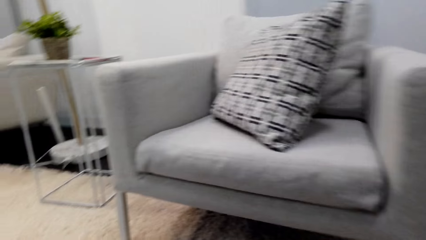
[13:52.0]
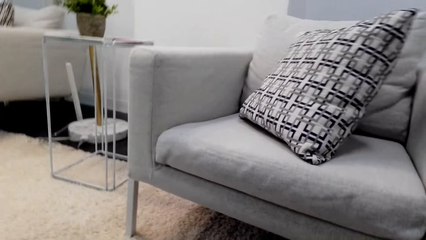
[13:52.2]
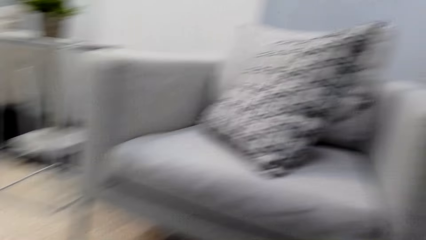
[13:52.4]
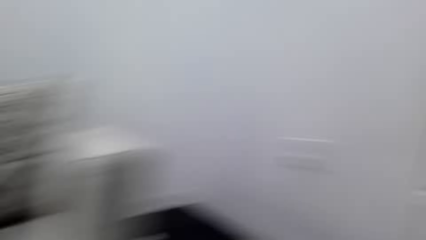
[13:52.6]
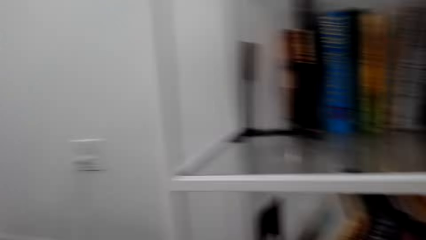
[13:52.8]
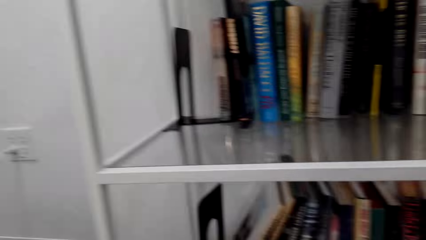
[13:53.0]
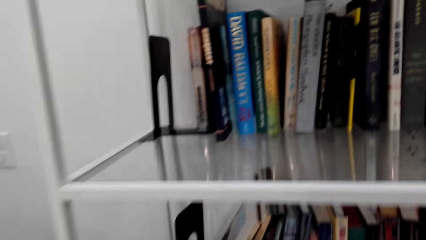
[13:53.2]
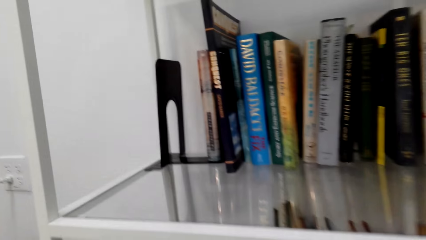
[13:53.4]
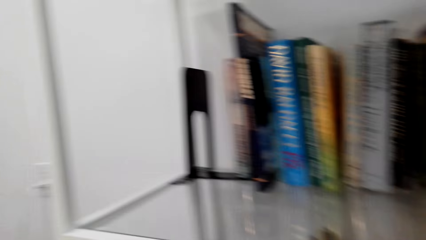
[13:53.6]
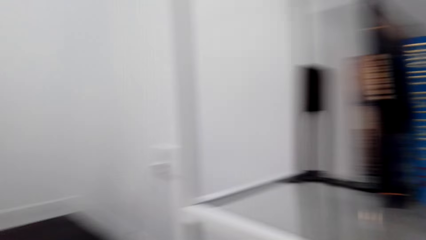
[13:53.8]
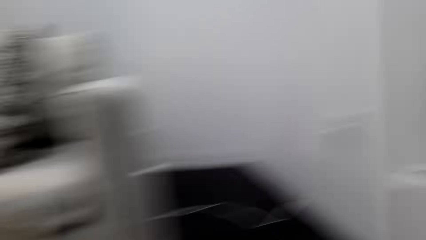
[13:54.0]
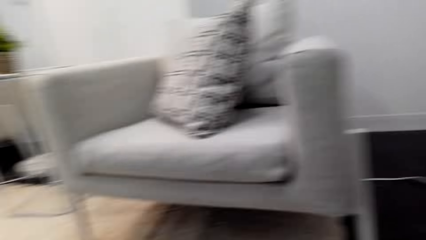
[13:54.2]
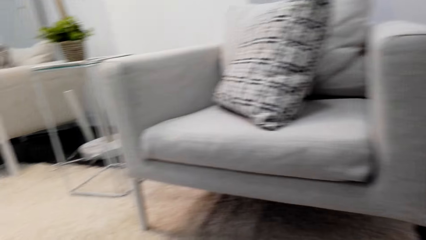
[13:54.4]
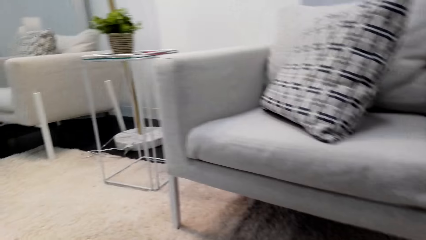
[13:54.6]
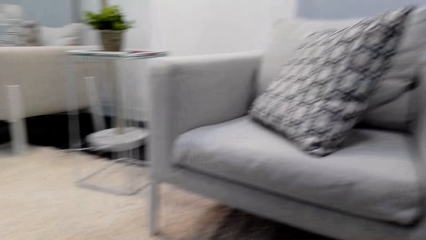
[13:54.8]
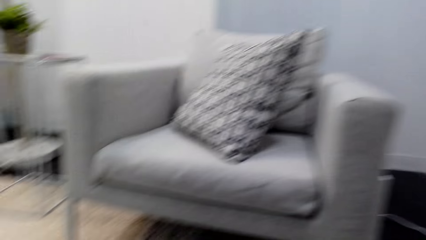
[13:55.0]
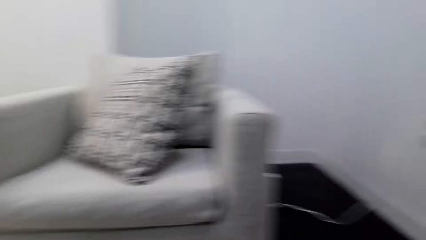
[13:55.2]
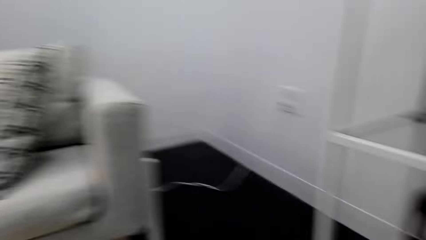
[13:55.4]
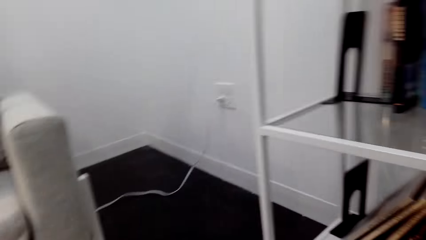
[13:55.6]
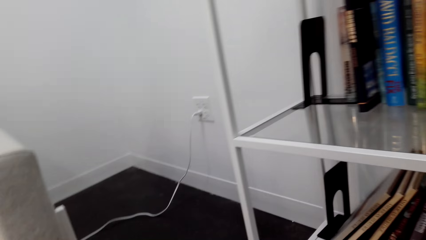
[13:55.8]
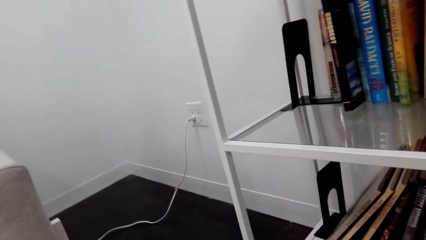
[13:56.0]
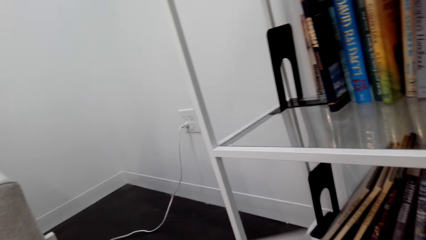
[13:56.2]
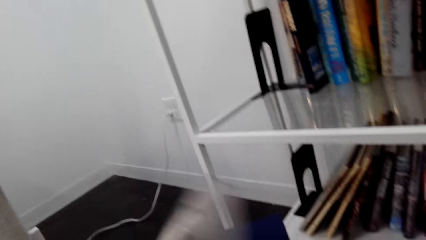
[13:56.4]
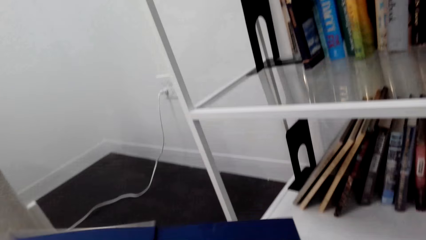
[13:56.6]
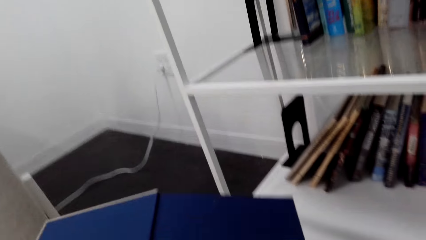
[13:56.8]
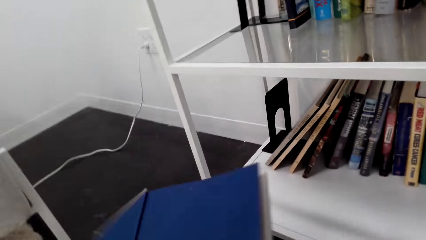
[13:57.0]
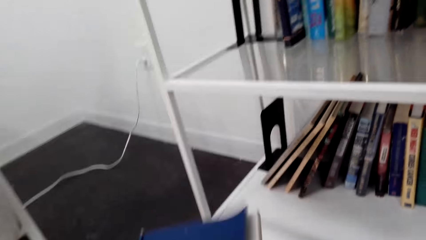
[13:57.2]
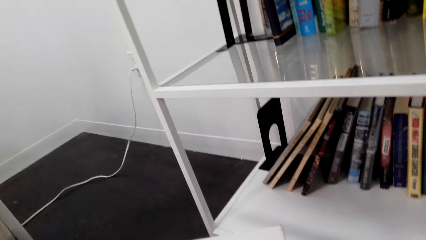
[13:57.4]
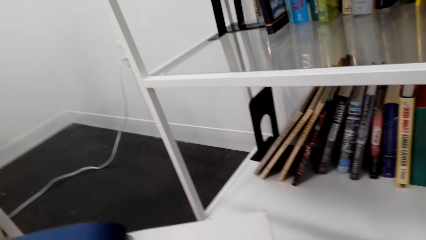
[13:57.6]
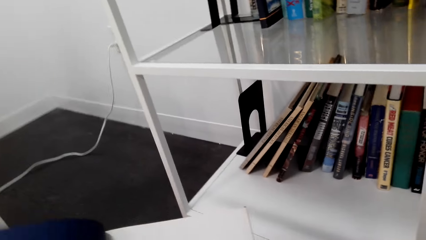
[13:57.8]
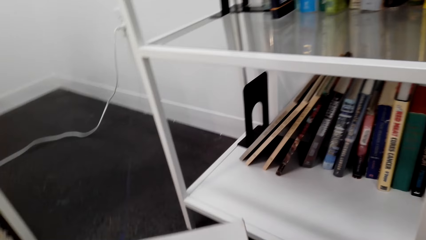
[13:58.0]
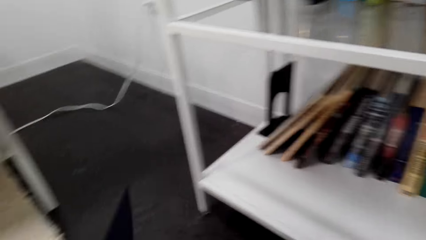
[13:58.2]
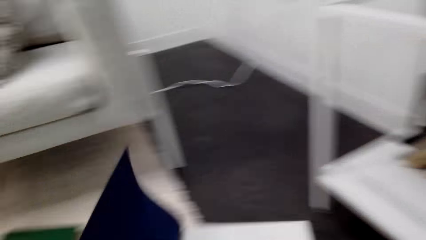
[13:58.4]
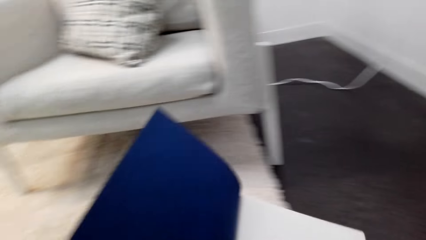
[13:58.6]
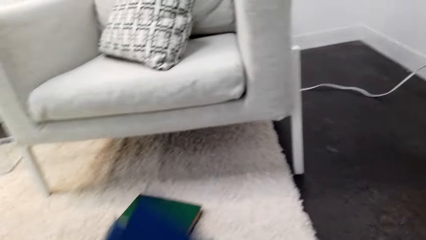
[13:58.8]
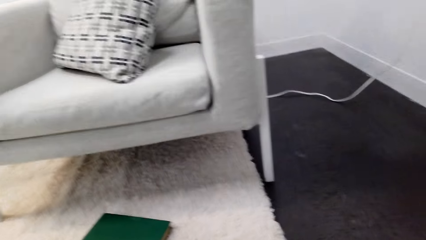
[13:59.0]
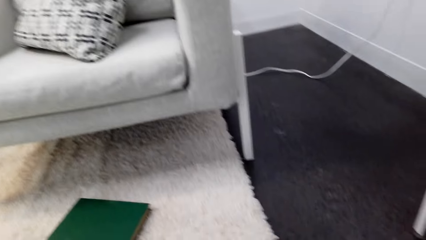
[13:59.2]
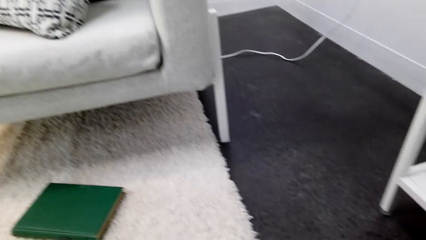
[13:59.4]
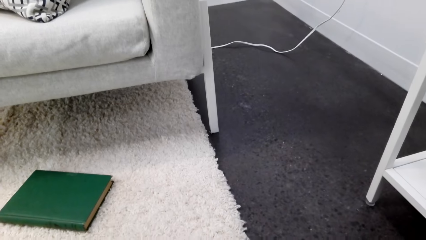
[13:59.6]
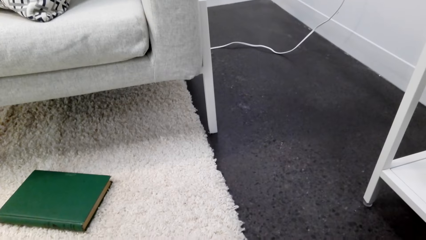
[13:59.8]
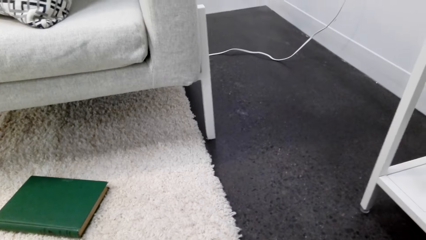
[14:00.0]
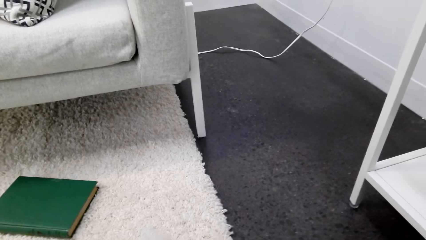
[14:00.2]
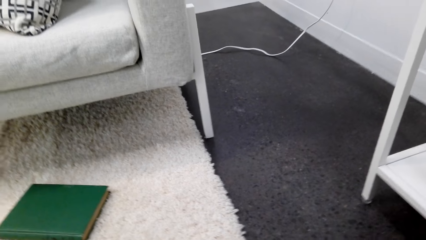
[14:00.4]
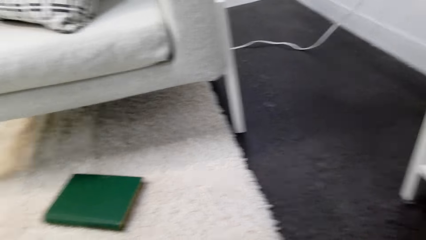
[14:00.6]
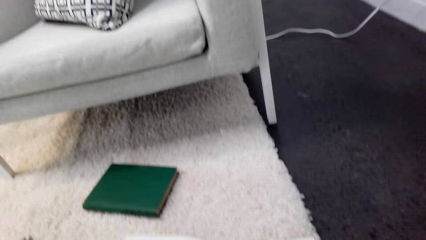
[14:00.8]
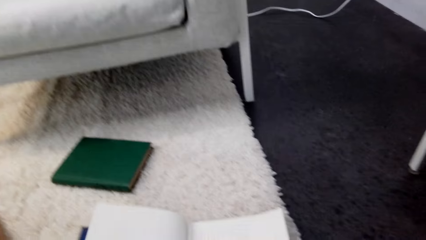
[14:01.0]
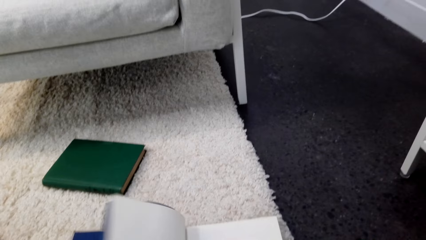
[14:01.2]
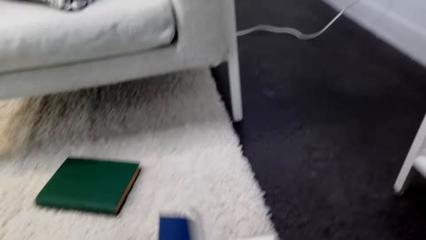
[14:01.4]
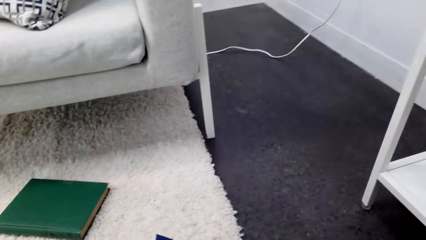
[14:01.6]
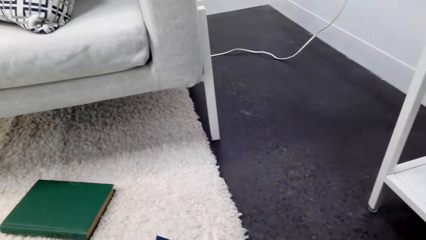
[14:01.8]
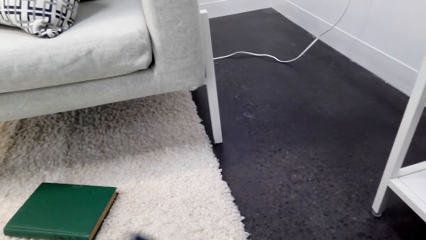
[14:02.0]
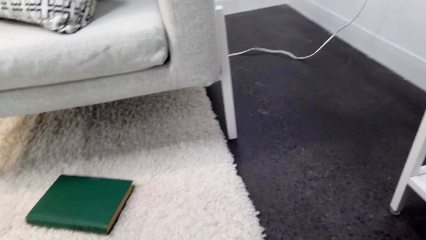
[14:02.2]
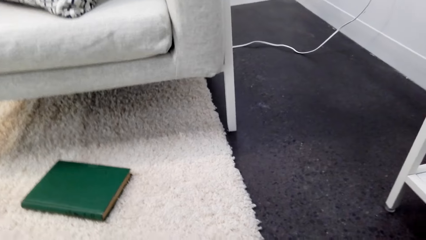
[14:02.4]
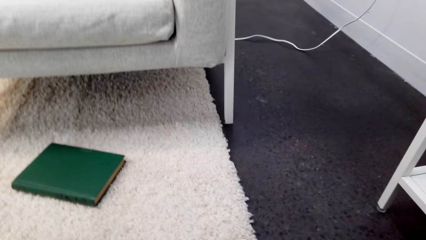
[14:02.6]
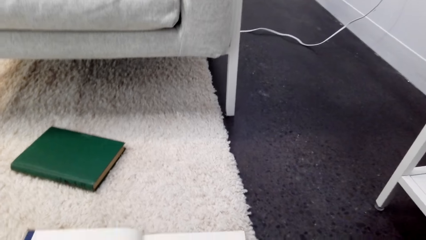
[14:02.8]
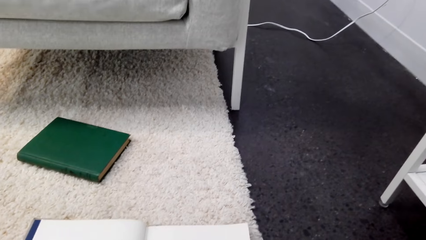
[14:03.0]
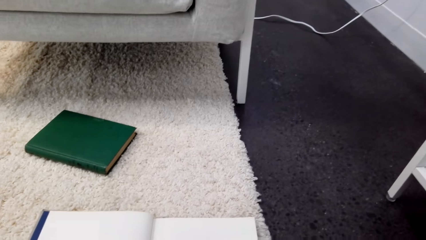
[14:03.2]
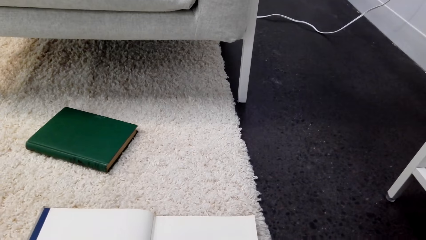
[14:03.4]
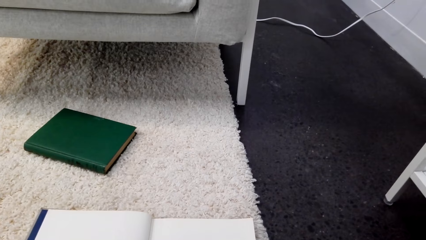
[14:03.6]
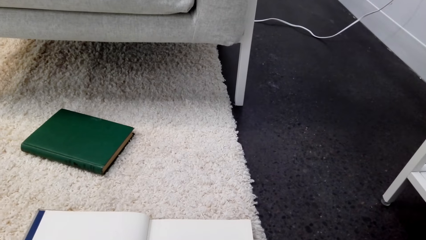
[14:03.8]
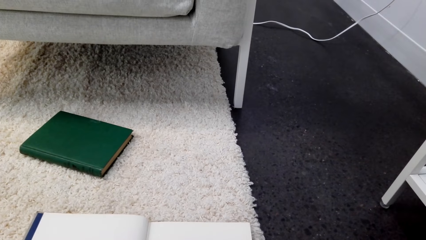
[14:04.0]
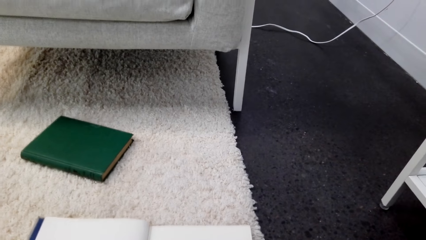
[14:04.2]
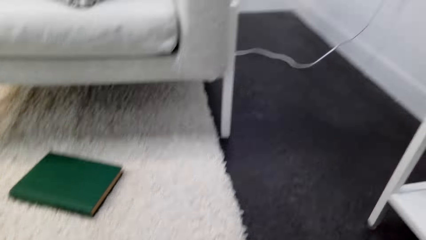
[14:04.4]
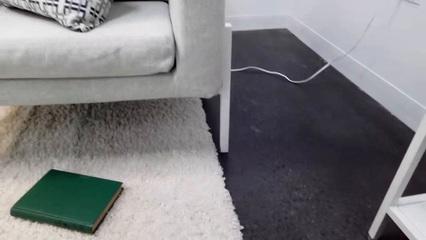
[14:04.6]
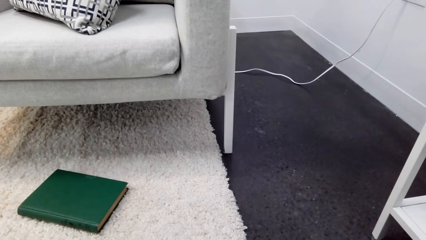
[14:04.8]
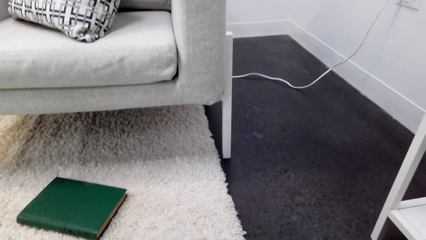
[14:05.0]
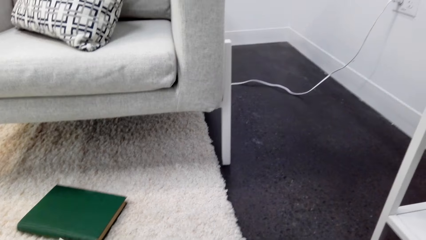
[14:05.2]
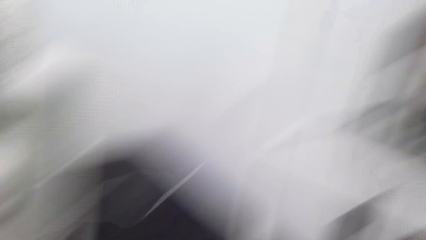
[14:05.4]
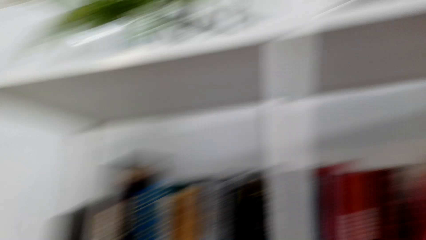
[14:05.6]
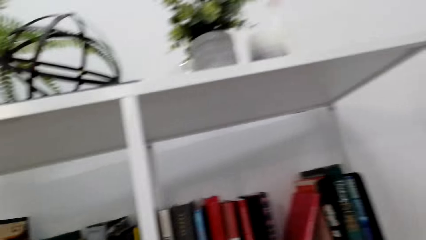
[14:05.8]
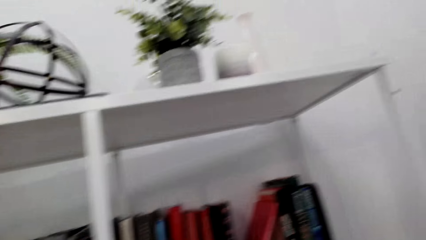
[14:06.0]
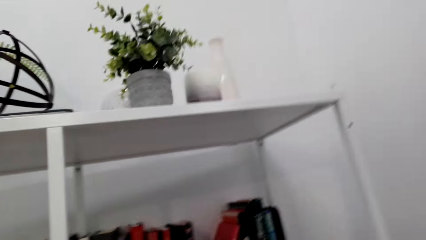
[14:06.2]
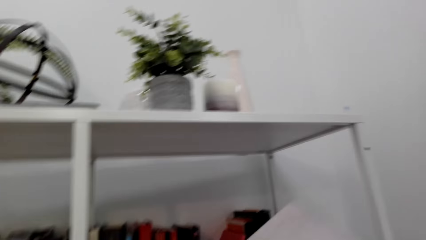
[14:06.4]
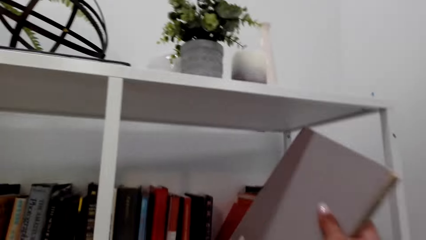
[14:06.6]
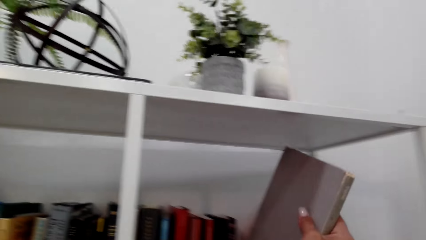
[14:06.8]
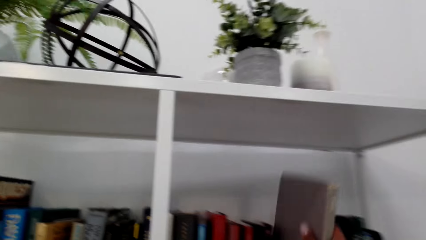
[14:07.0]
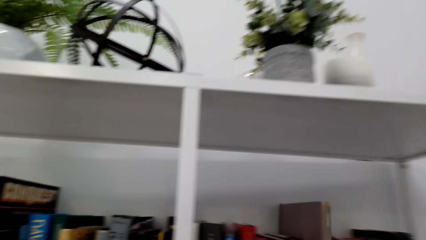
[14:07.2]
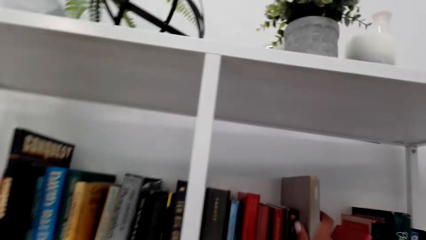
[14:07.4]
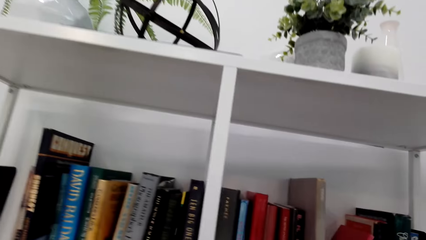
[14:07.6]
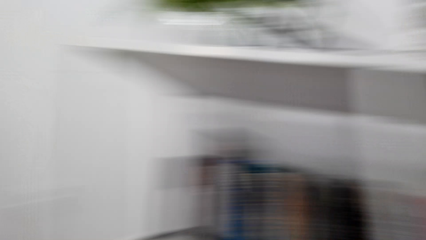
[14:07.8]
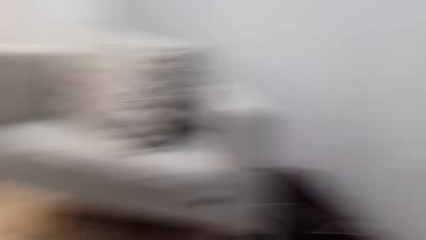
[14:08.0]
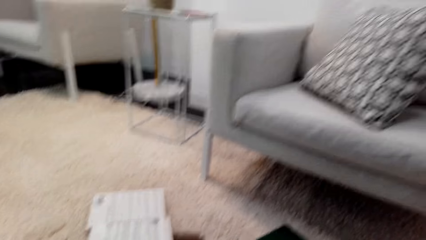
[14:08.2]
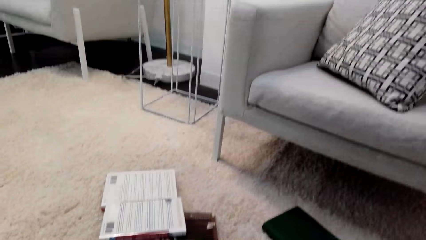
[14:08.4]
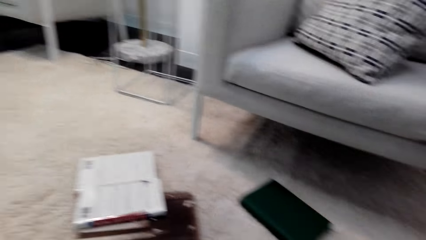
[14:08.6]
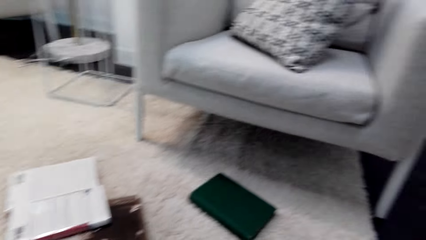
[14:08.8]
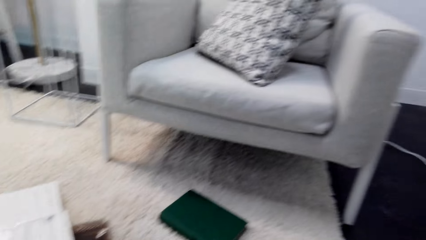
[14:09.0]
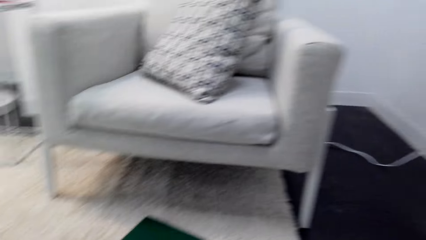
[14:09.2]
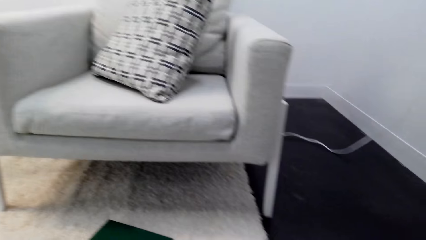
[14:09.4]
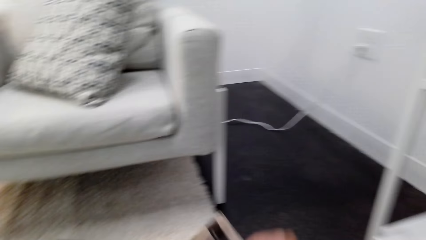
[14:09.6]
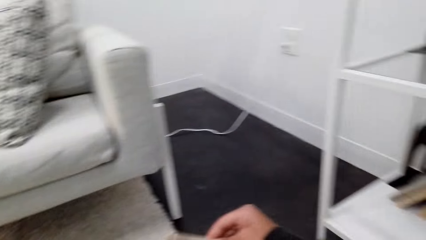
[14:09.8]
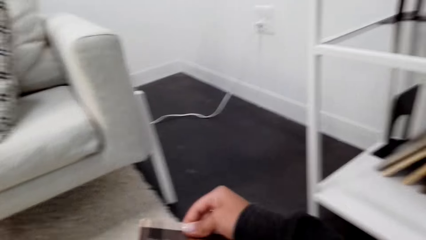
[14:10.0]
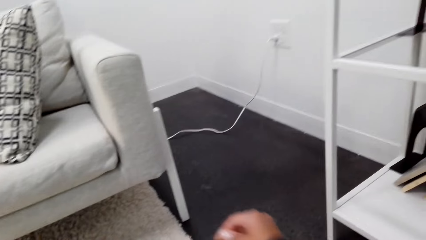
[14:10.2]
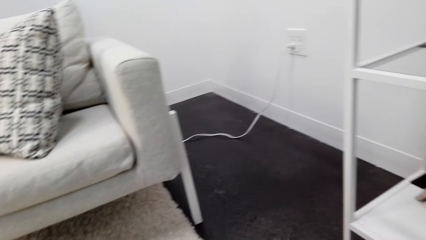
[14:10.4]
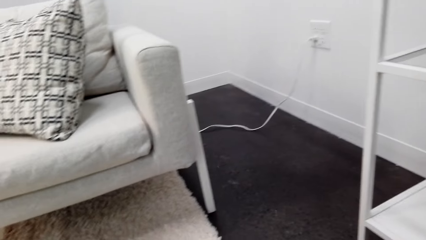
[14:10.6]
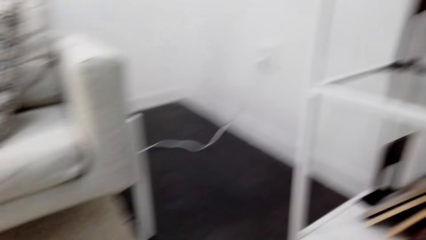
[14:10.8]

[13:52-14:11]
The camera wearer turns around repeatedly. They open a book. They turn a page. They turn a page again. They open the book. They put the book on the shelf. They pick a book from the floor.
